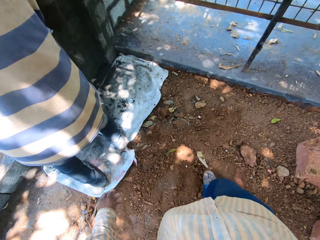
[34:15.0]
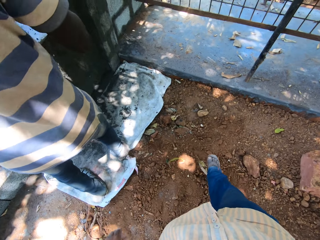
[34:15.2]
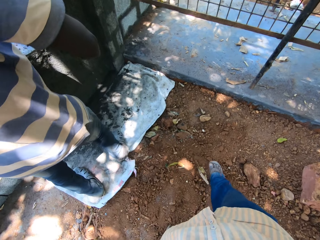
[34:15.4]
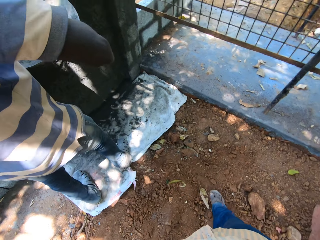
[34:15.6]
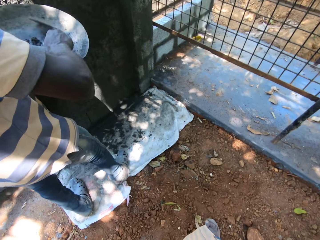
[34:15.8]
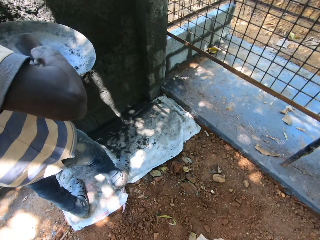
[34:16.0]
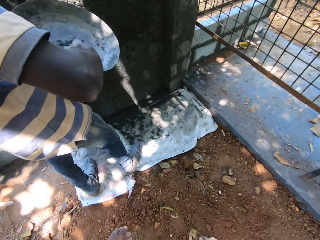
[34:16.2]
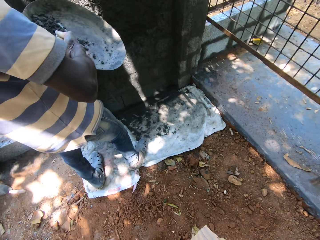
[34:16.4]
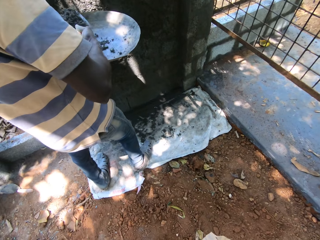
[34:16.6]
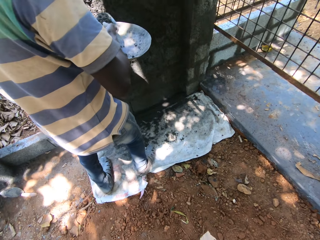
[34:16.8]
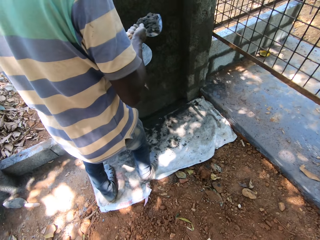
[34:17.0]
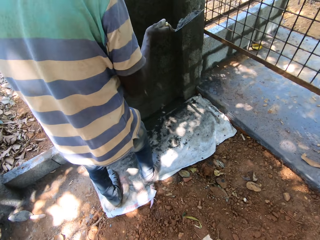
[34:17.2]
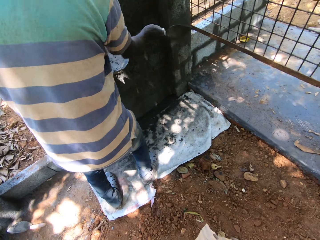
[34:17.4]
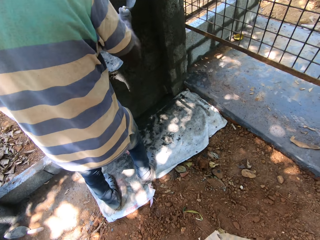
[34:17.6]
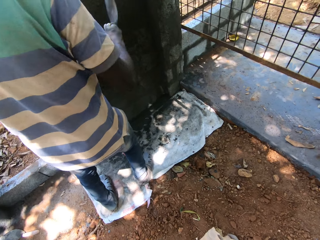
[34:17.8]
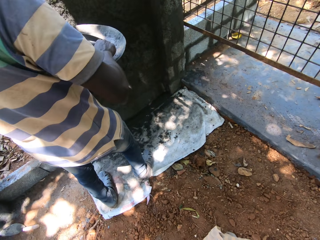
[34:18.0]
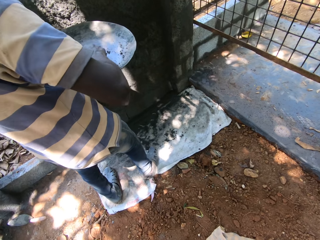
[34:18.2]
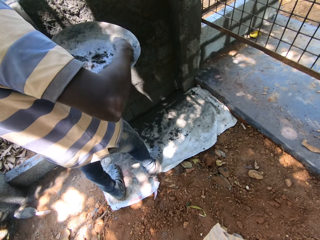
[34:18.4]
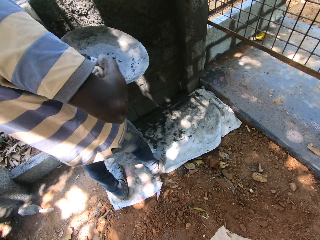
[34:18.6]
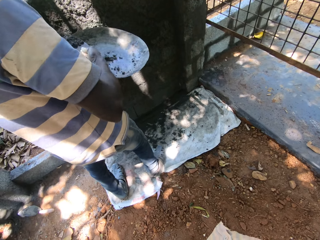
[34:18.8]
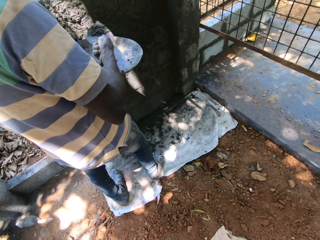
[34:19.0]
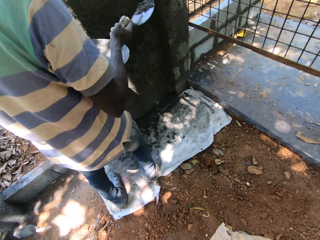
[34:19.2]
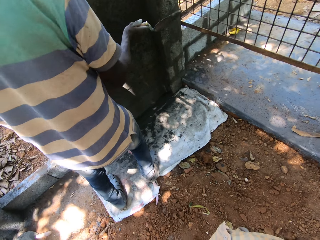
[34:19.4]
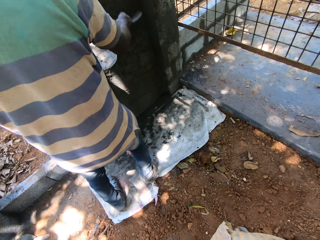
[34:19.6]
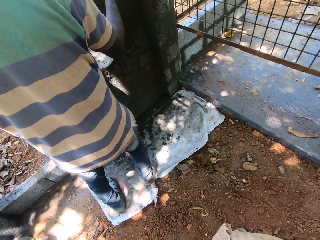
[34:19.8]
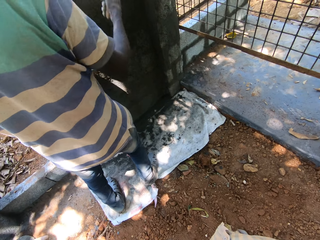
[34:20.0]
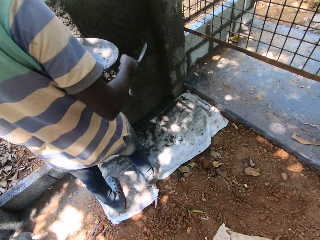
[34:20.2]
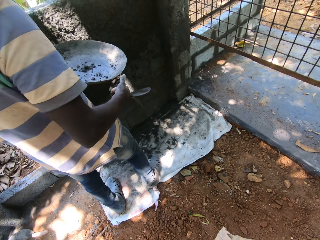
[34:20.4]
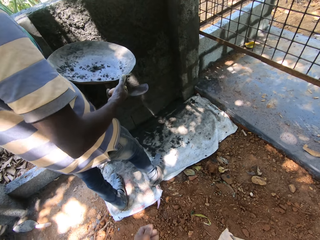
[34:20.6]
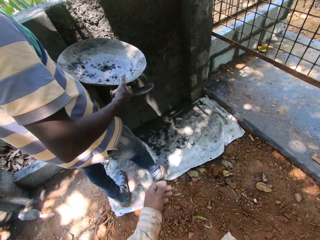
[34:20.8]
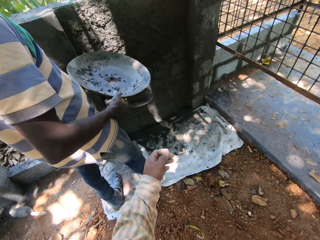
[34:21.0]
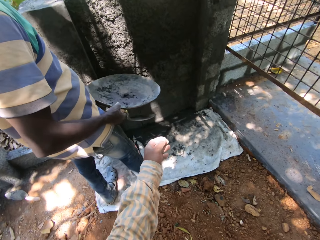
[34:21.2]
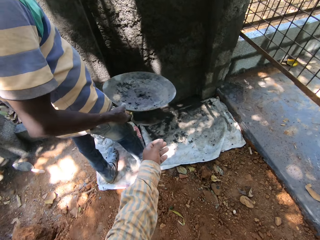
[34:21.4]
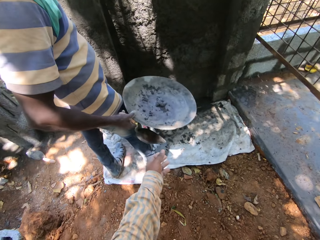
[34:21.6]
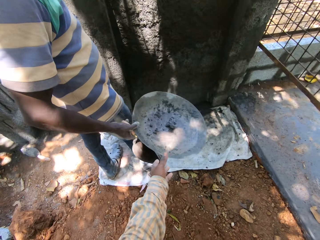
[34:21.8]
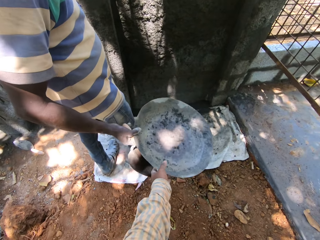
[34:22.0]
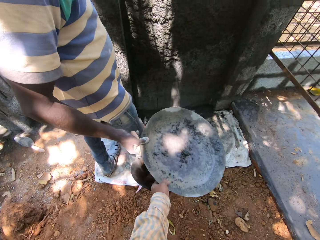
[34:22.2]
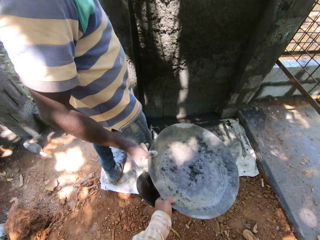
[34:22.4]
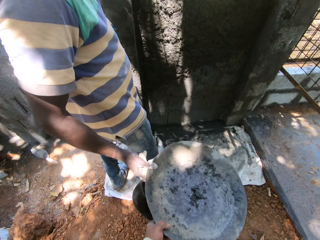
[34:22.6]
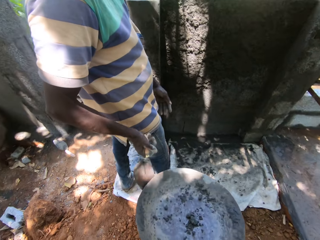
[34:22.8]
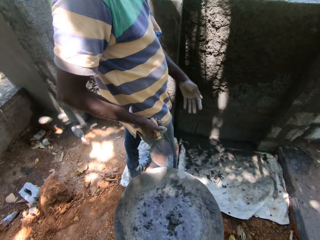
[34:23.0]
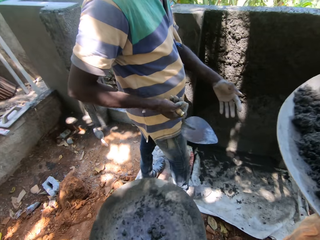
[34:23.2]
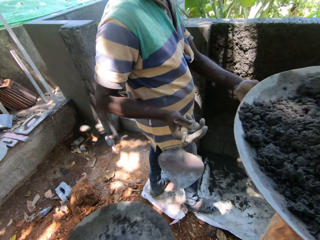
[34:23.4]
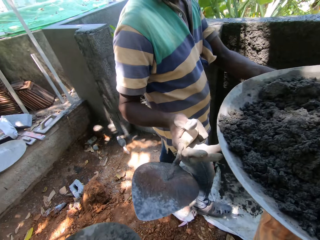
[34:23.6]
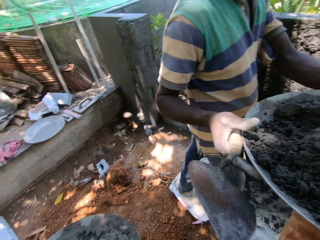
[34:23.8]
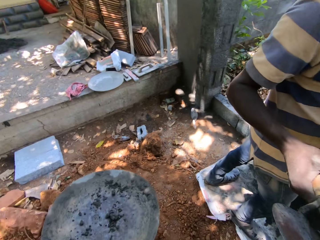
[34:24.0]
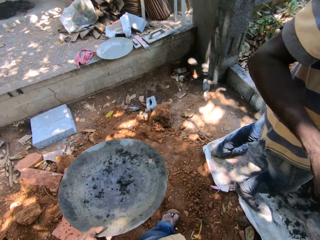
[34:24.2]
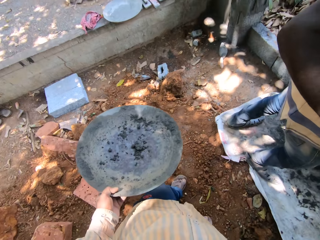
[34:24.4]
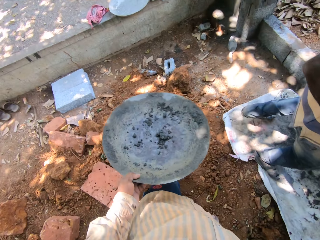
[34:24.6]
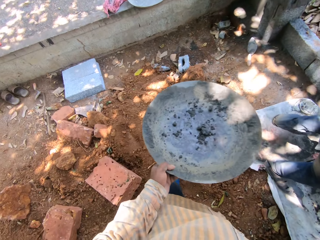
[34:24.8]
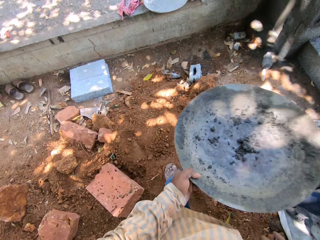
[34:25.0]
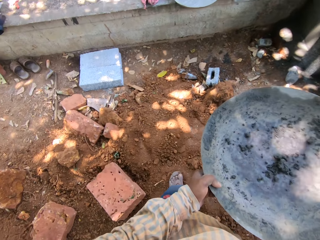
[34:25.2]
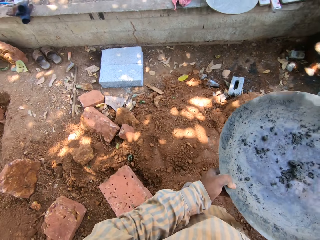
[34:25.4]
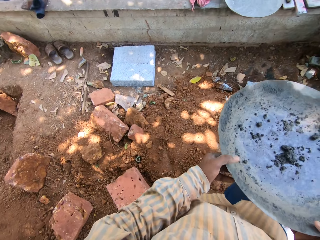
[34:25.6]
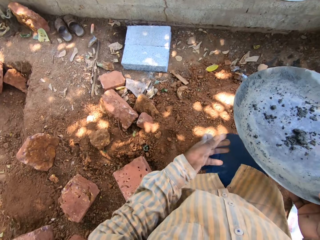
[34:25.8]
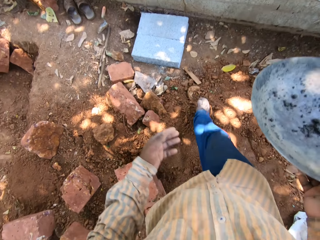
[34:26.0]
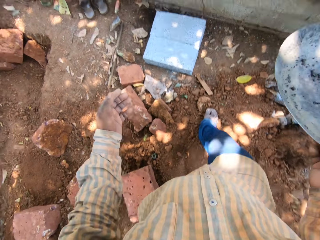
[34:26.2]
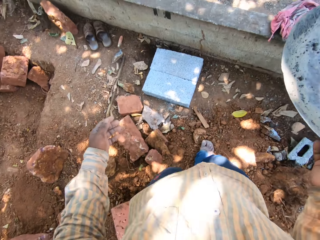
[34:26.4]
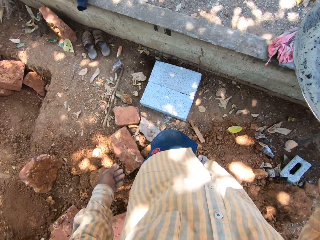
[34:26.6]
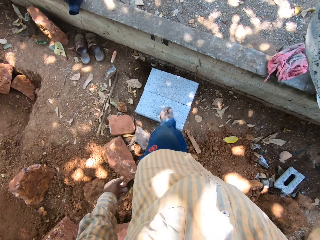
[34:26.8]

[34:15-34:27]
A man packs some concrete mix from a head pan in his left hand with a trowel in his right hand. The man pours the concrete mix from the trowel in his right hand on the wall. The man packs some concrete mix from the head pan in his left hand with the trowel in his right hand. The man pours the concrete mix from the trowel in his right hand on the wall. The man passes the head pan from his left hand to his right hand. The camera wearer takes the head pan from the man with his left hand. The man hands the head pan in his right hand over to the camera wearer. The camera wearer gives the head pan in his right hand to the man. The man collects the head pan from the camera wearer with both hands. The camera wearer walks on the ground. He passes the head pan from his left hand to his right hand.

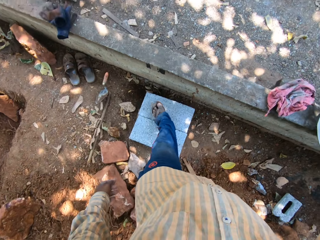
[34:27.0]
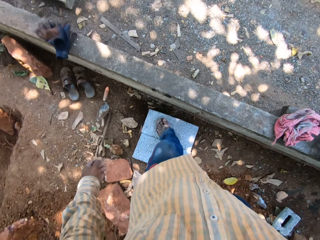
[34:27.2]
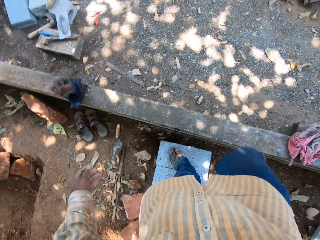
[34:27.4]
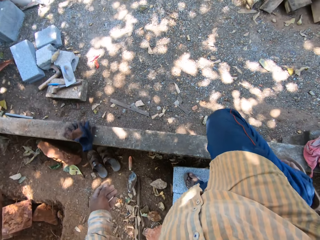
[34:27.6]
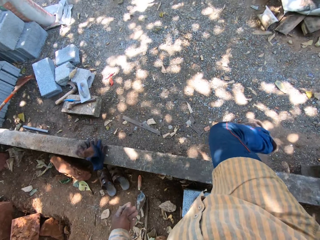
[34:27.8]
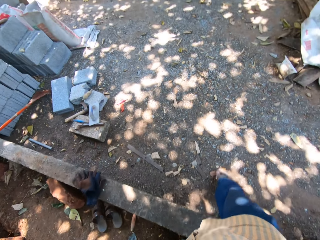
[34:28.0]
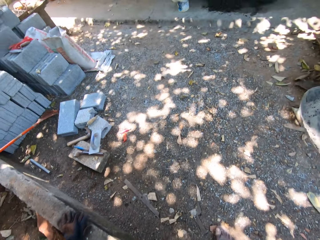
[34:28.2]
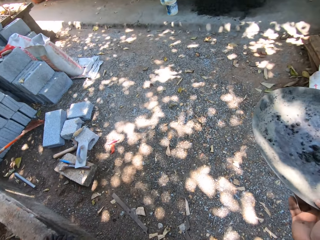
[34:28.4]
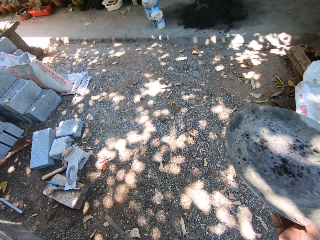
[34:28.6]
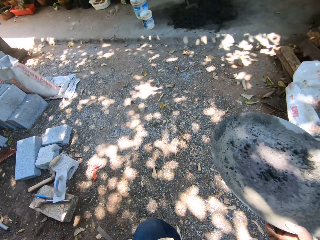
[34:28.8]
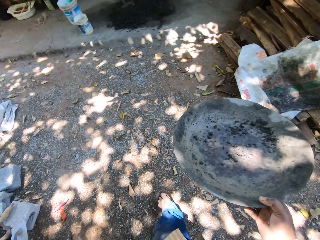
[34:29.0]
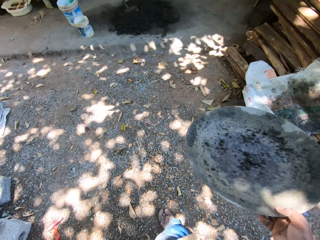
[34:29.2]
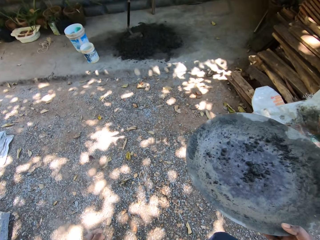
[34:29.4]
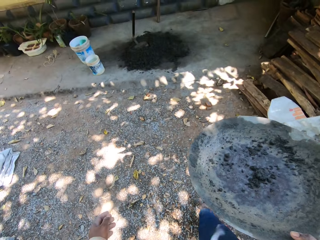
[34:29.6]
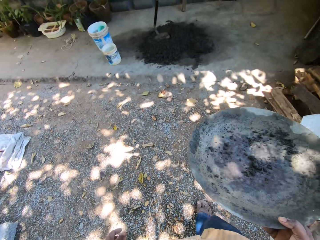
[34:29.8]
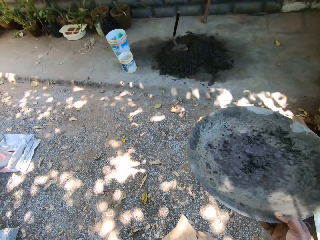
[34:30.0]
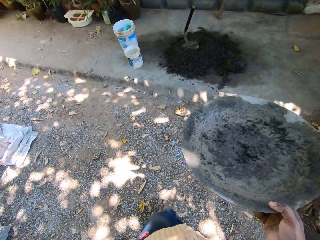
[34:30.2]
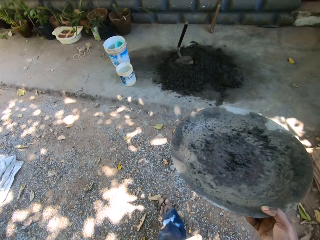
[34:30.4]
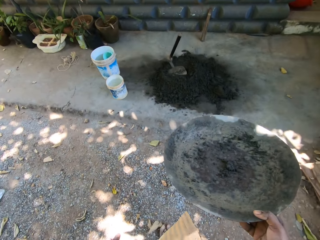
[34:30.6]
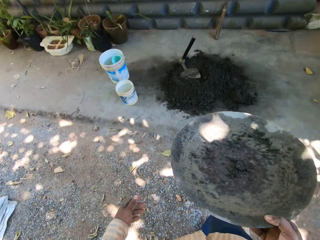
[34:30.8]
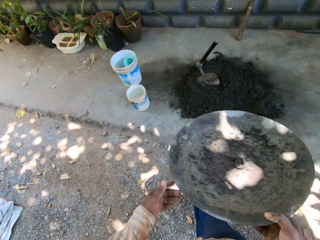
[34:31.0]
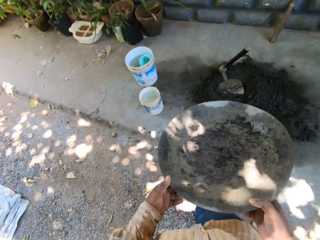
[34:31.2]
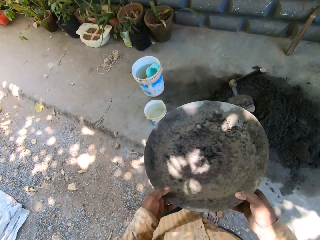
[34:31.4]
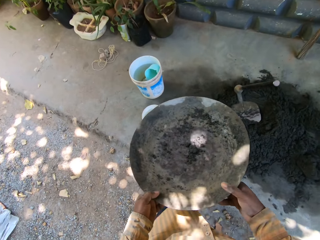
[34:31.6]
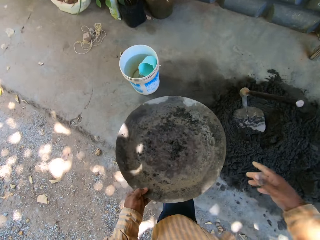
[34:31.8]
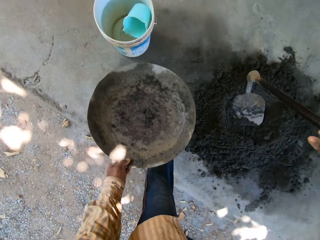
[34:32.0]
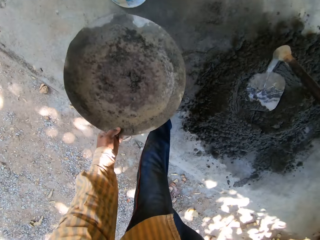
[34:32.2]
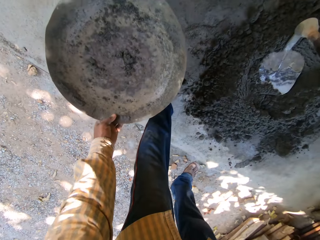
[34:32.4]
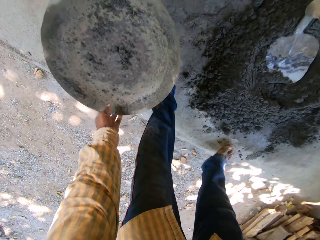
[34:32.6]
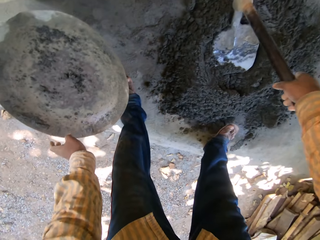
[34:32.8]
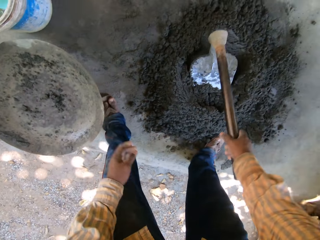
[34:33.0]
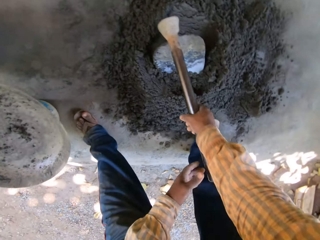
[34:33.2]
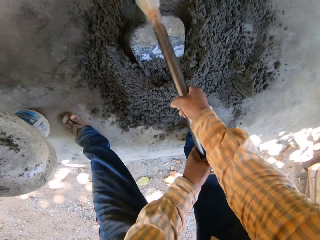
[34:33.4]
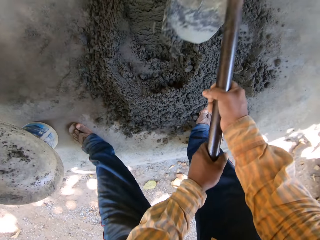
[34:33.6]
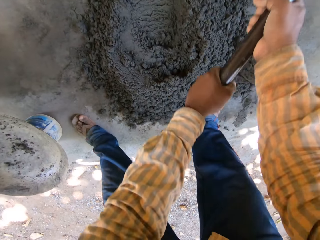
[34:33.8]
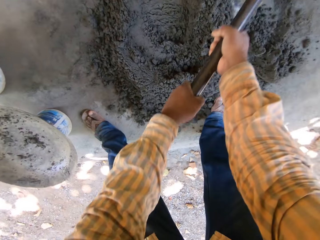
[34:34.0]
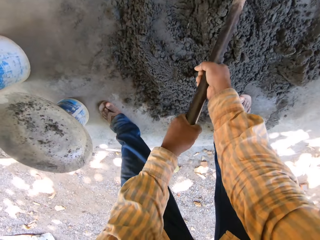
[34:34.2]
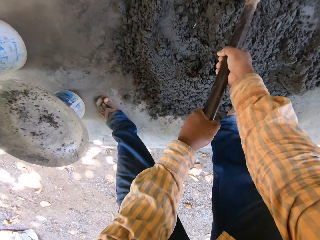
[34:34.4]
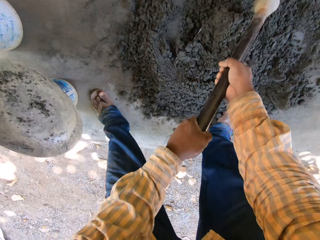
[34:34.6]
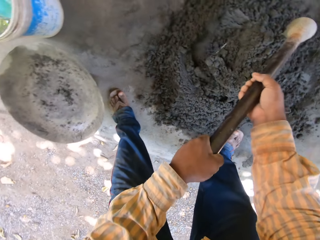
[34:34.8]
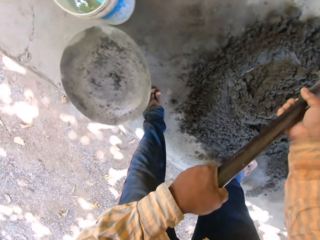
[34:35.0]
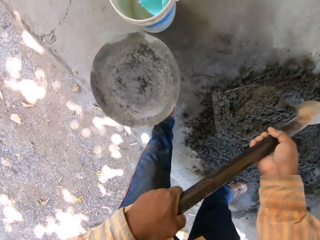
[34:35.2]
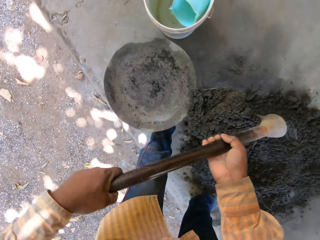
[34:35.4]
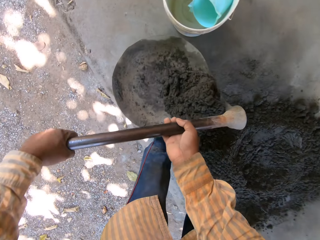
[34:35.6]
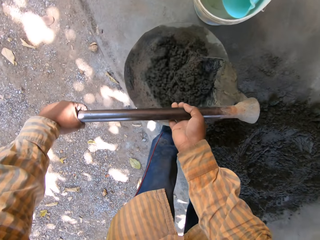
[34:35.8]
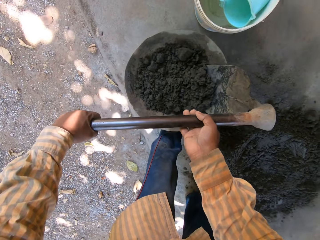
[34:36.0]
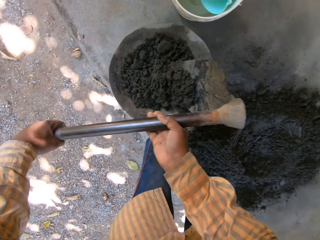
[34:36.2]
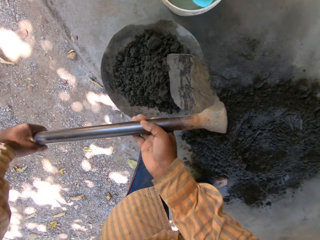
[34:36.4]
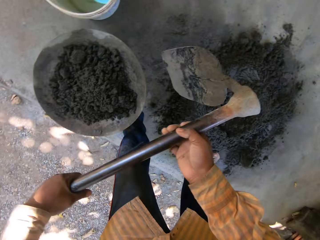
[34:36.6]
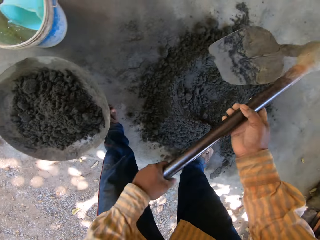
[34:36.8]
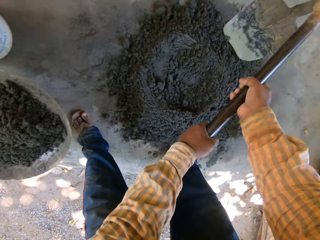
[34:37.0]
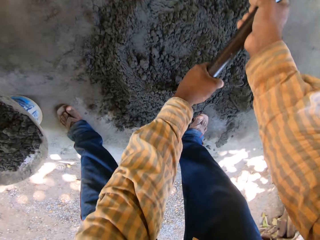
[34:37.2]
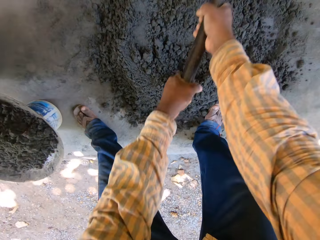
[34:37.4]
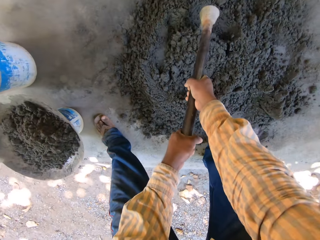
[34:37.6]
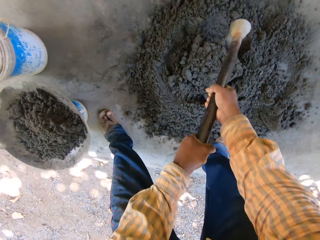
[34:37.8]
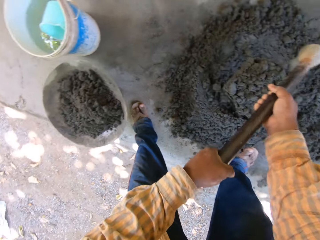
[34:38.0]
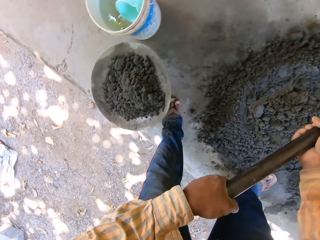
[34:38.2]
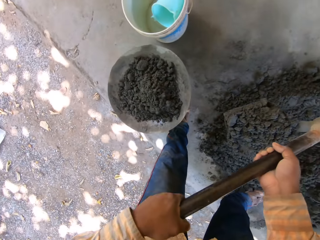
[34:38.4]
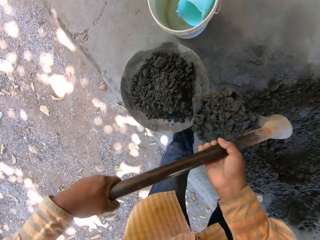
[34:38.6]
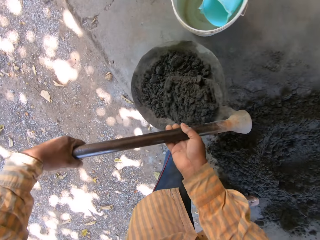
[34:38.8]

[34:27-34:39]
The camera wearer steps on the block with his left leg. He crosses the block fence. He walks on the ground. He holds the head pan with both hands. He holds the head pan with his left hand. He places the head pan in his left hand on the plastic. He holds the digging hoe with both hands. He scoops some concrete mix from the ground with the digging hoe in both hands. He pours the concrete mix from the digging hoe in his hands in the head pan on the plastic. He scoops some concrete mix from the ground with the digging hoe in both hands.
